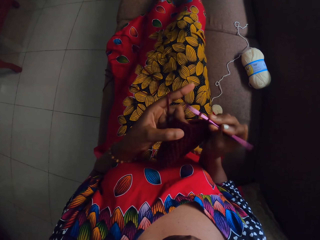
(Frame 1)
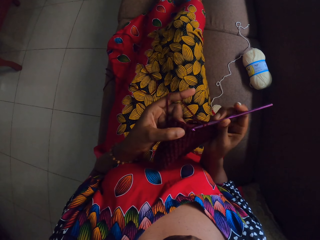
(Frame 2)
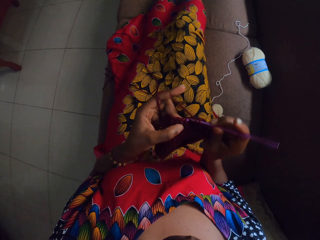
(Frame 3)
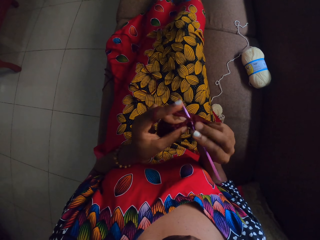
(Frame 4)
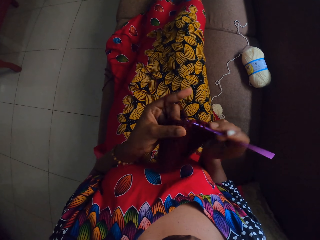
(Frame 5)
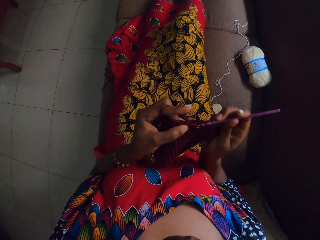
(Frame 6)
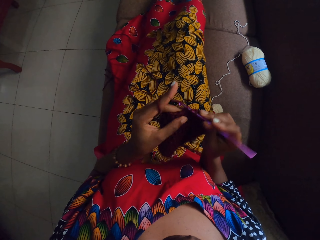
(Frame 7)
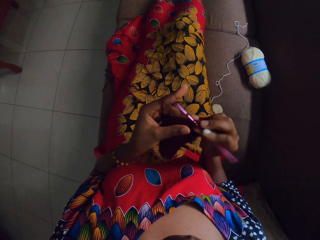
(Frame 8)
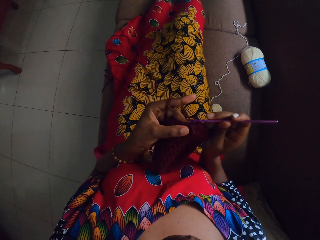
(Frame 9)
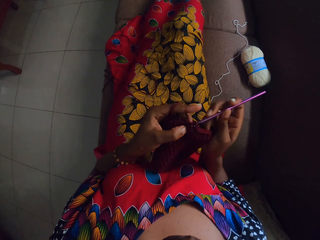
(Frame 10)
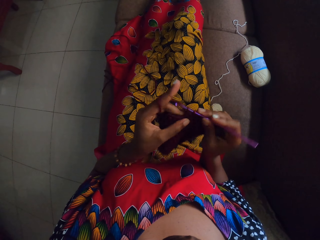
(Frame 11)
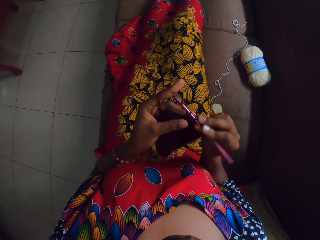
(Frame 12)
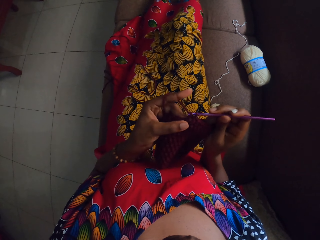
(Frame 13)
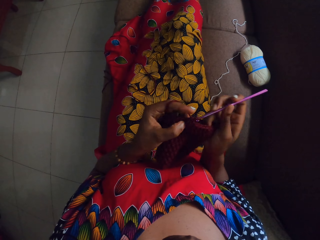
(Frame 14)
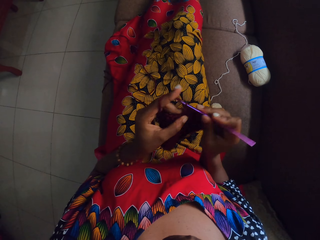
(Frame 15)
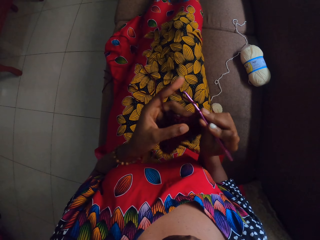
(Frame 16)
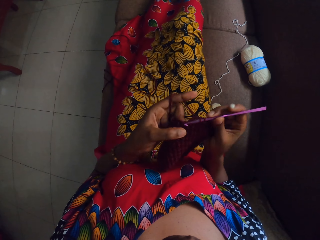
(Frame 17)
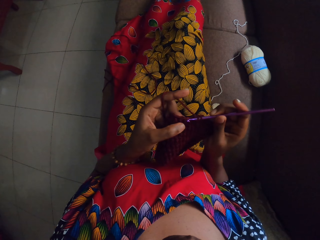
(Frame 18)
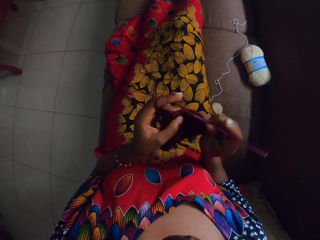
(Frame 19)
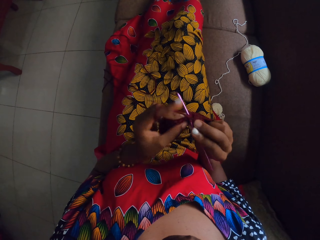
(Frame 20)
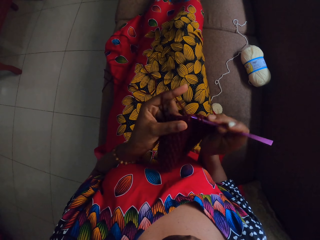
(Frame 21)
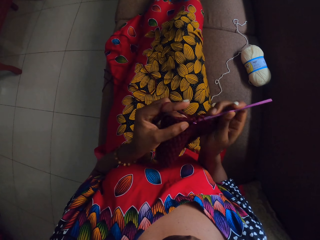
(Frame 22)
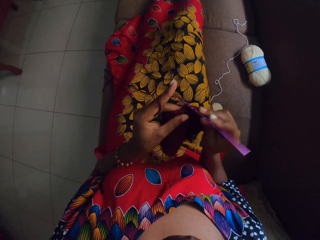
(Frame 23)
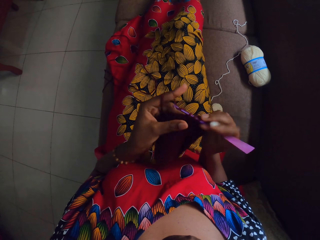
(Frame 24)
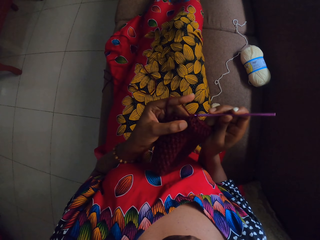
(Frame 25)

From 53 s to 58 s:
The camera wearer crochets fabric and moves the right foot.

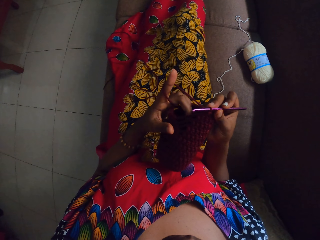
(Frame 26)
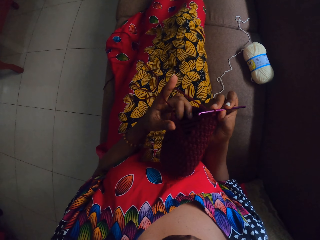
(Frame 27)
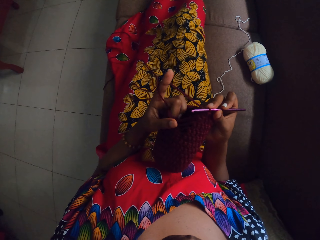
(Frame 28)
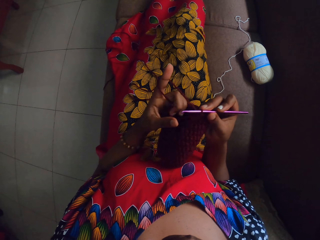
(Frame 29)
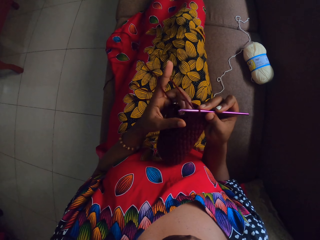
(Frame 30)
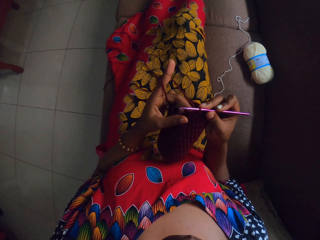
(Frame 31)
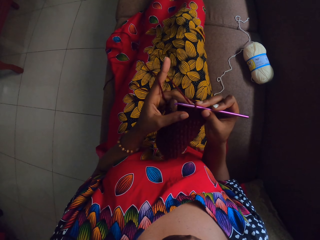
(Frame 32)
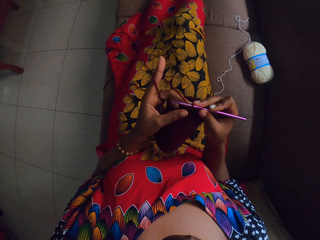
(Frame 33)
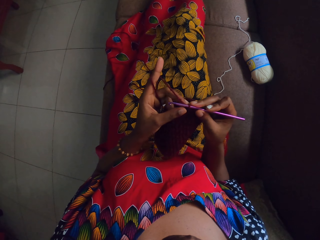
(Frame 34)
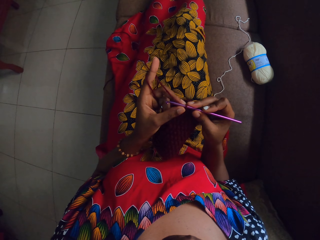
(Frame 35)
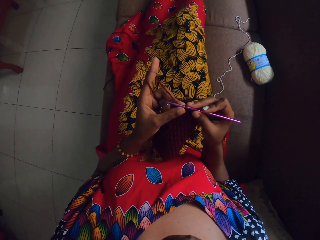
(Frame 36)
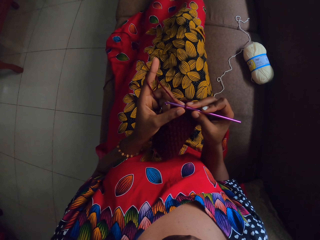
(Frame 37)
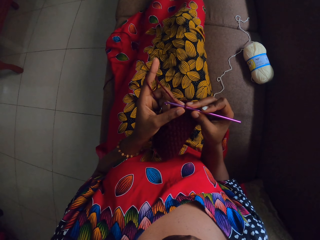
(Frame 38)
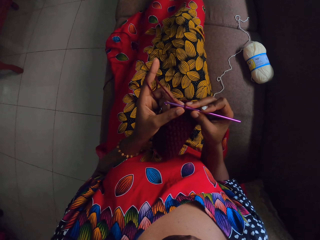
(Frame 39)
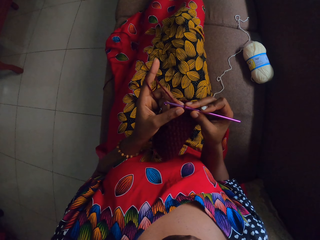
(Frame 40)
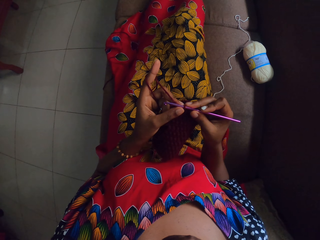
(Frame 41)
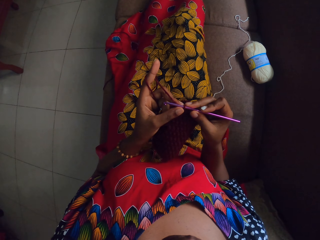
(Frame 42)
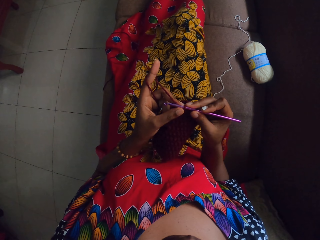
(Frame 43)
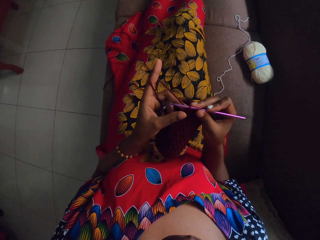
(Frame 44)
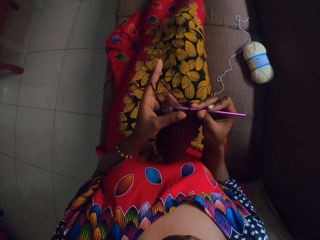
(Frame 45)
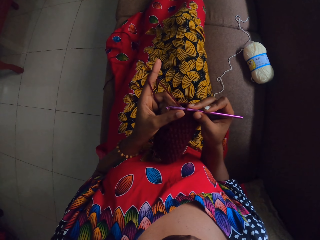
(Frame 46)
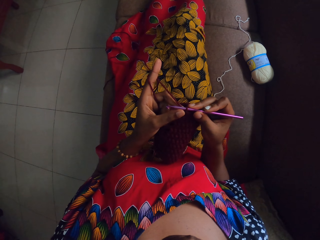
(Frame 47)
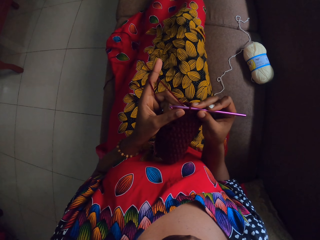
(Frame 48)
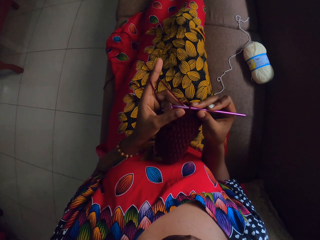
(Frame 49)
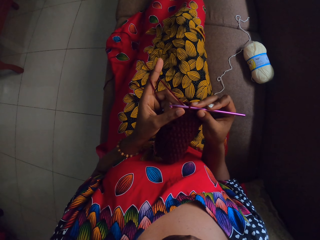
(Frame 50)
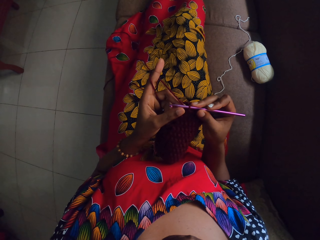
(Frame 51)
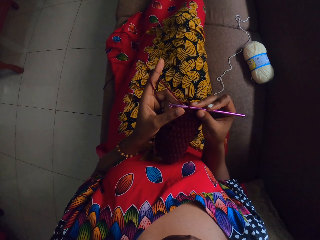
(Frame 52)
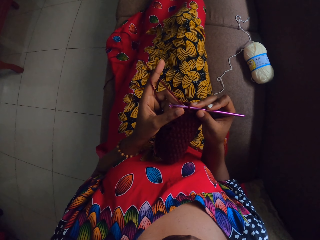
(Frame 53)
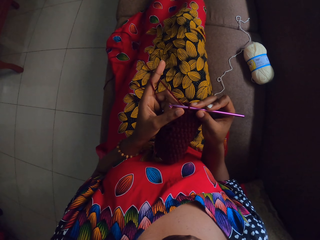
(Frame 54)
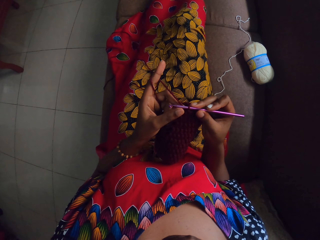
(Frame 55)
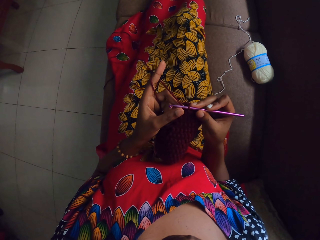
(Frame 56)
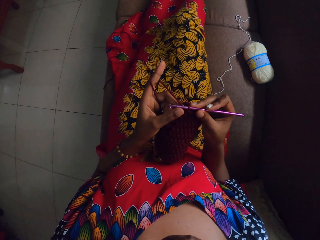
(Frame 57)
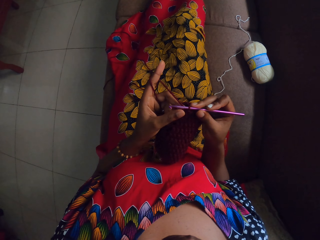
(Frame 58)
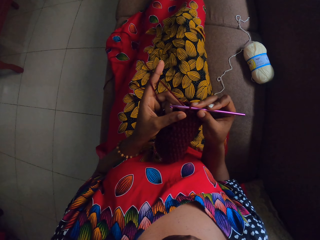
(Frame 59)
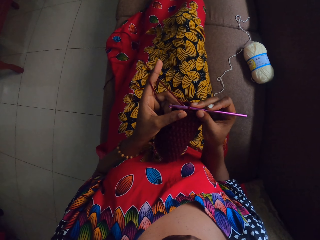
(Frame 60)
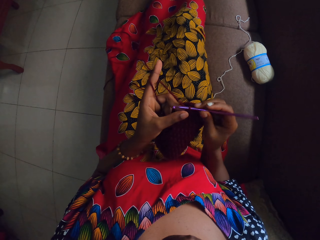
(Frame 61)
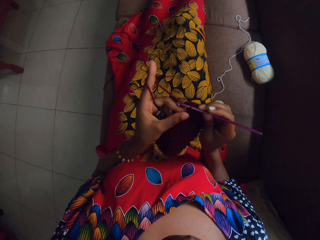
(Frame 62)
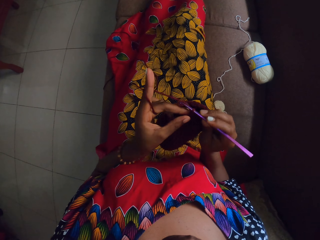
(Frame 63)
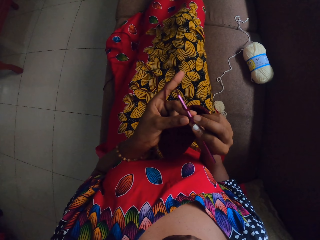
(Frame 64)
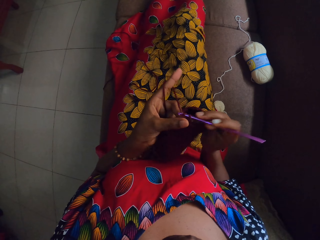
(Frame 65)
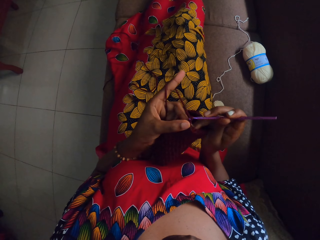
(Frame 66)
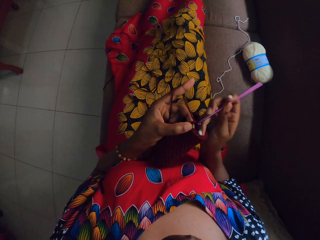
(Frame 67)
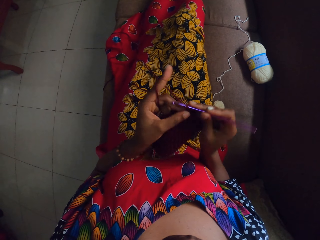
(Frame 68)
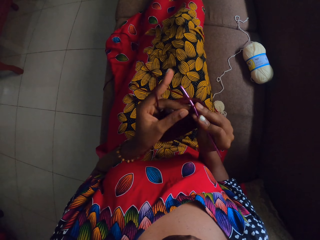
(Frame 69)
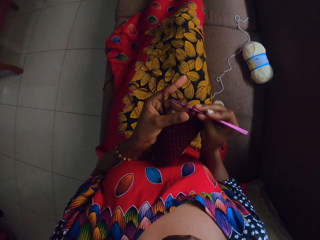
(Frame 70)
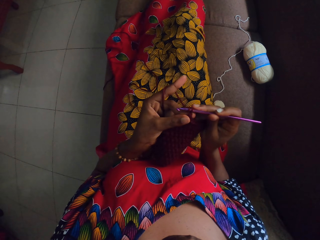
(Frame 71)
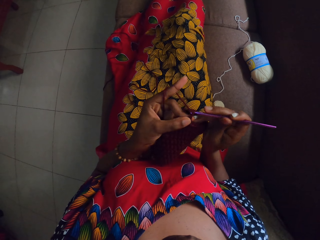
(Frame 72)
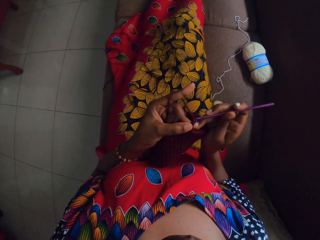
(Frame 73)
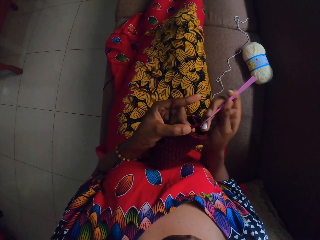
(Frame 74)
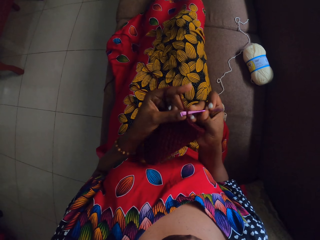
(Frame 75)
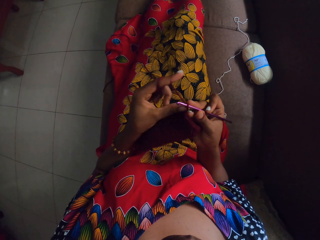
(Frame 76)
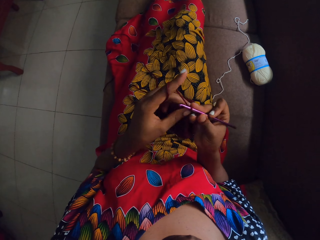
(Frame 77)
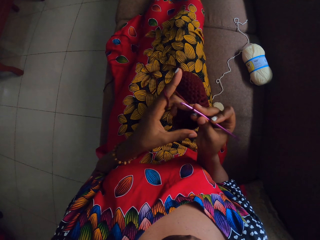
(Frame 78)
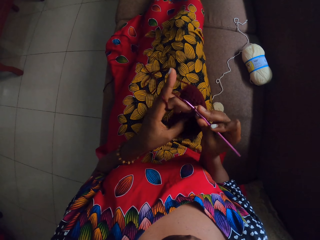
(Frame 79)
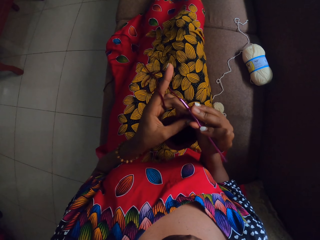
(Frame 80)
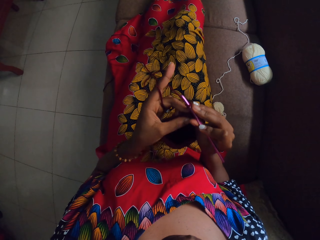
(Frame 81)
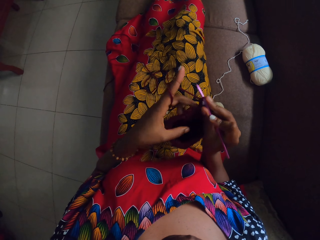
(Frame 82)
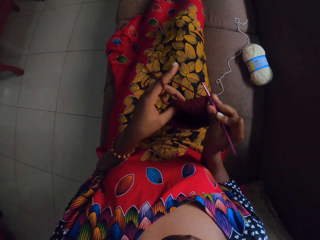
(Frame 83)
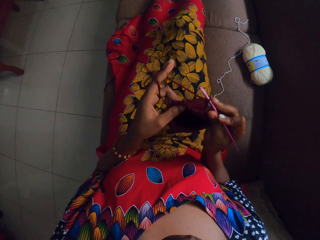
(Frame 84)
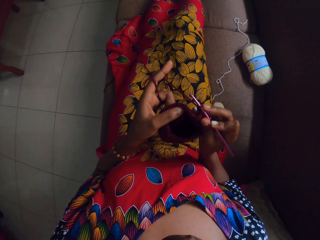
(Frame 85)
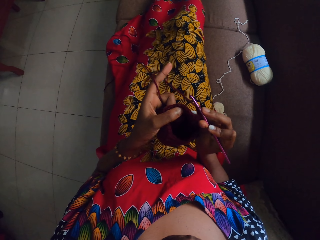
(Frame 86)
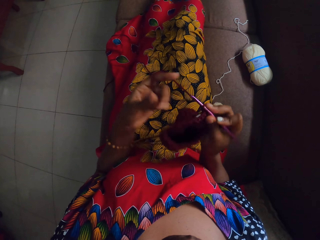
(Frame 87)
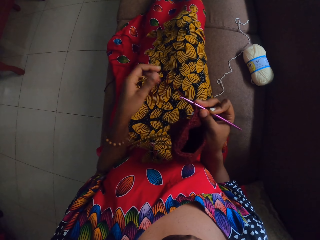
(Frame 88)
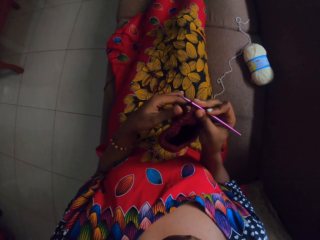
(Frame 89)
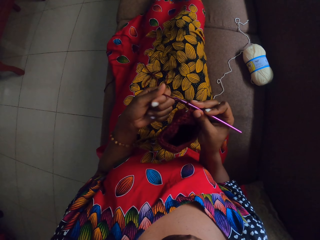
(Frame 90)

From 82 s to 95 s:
The camera wearer adjusts the fabric with the left hand. She looks at the fabric. She crochets the yarn with the crochet hook in her right hand.

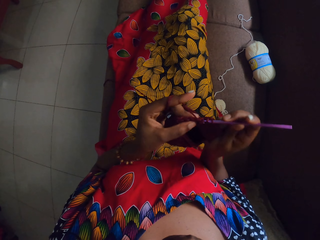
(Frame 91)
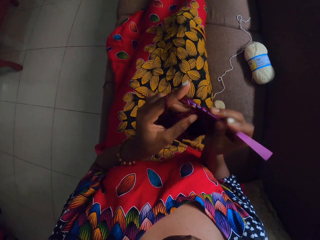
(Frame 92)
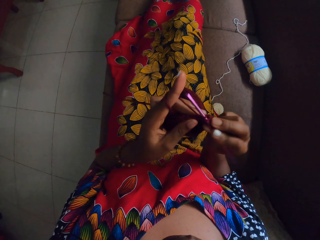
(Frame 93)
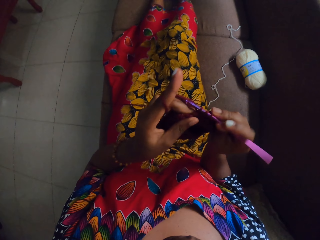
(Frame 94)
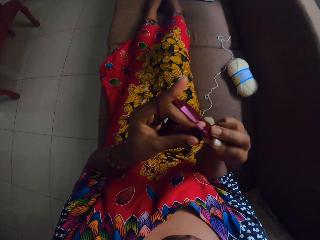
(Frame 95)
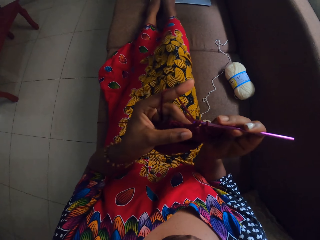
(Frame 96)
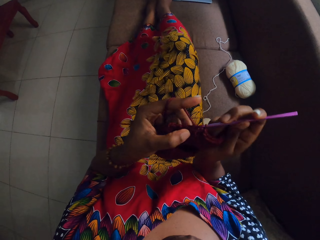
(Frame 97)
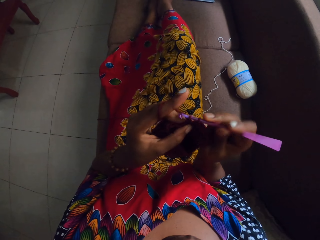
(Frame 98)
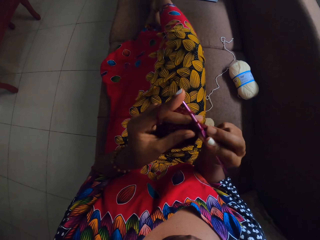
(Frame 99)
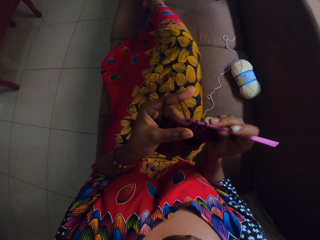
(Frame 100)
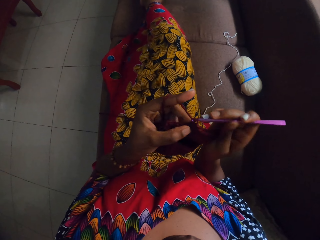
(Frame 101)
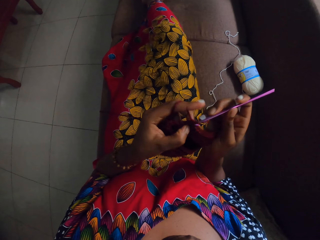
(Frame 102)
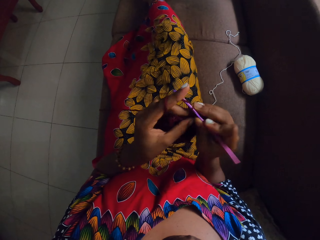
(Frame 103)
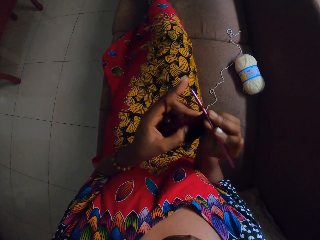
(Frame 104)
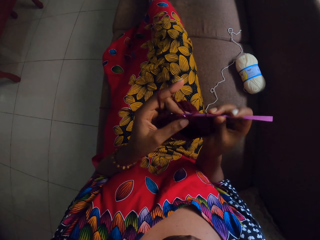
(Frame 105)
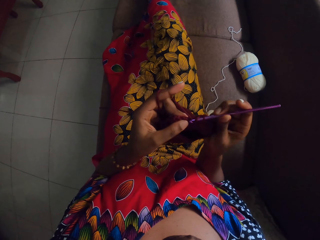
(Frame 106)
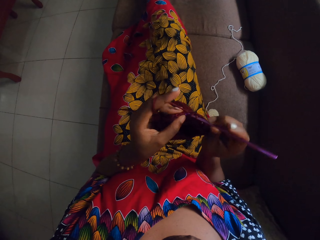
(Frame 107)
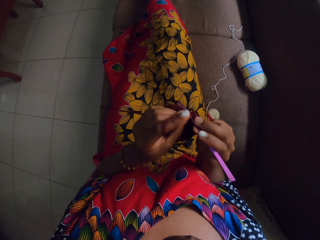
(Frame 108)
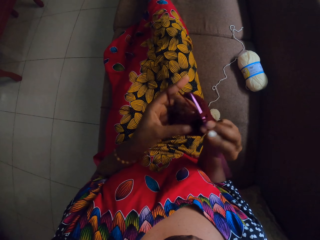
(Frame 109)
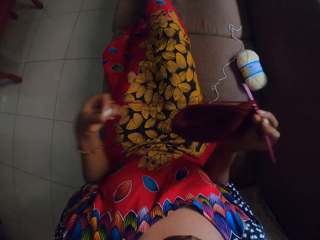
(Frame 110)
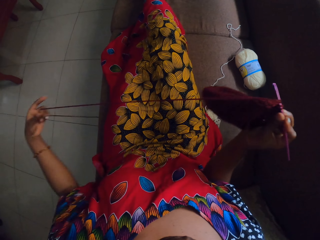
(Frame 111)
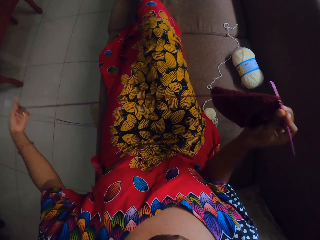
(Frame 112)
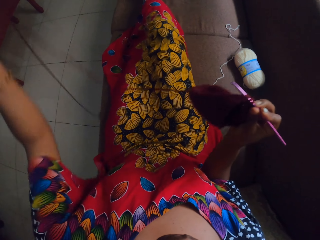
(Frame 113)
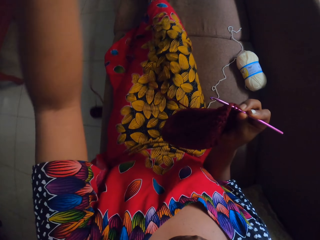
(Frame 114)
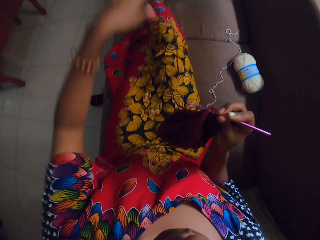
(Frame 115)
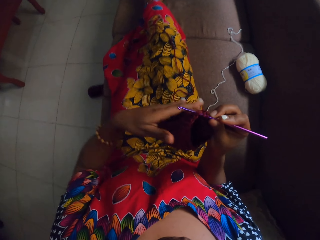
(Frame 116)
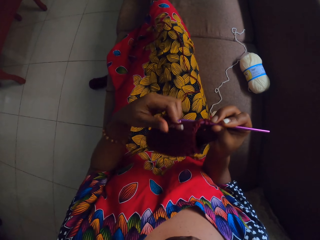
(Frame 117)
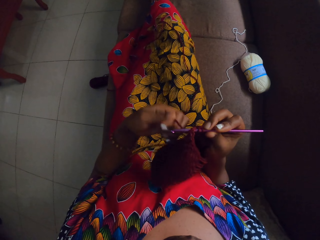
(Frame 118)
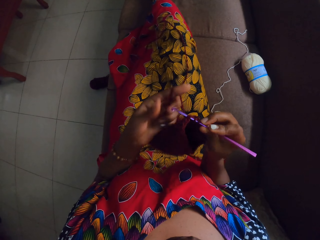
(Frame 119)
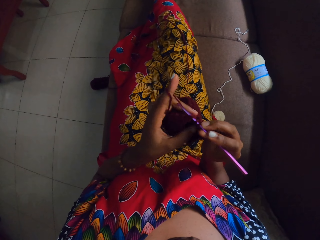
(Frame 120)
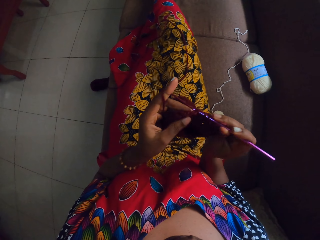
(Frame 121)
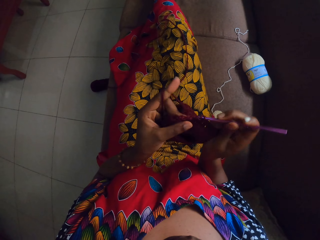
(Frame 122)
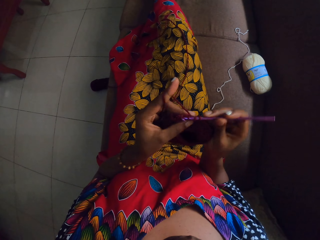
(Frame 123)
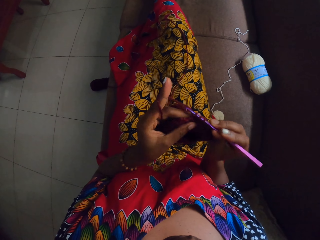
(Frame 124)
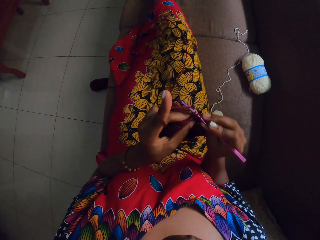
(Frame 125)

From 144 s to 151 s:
The camera wearer crosses her right leg on her left leg. She crochets fabric. She pulls the craft with her left hand. She stretches out the thread. She crochets the yarn with the crochet hook in her right hand.
